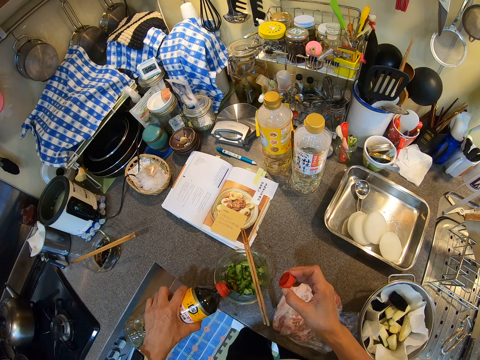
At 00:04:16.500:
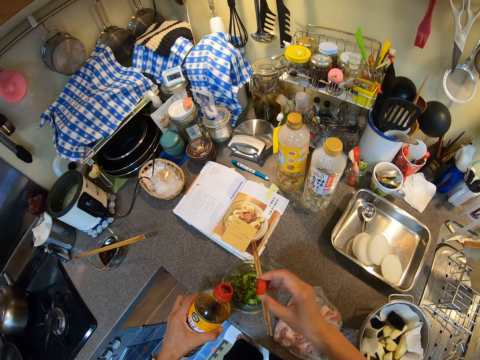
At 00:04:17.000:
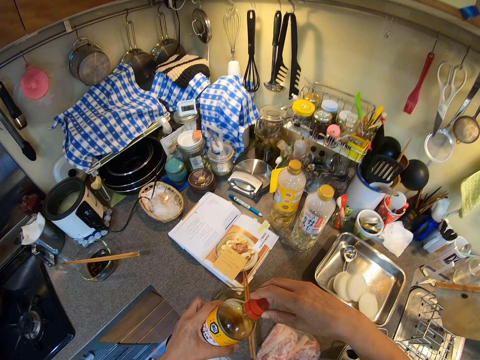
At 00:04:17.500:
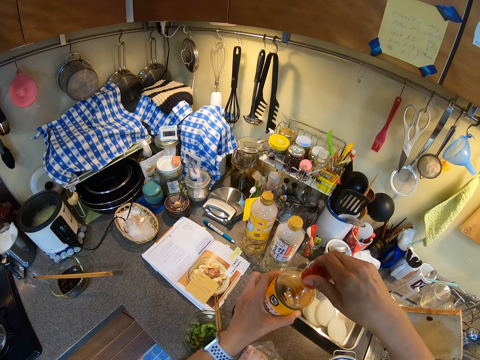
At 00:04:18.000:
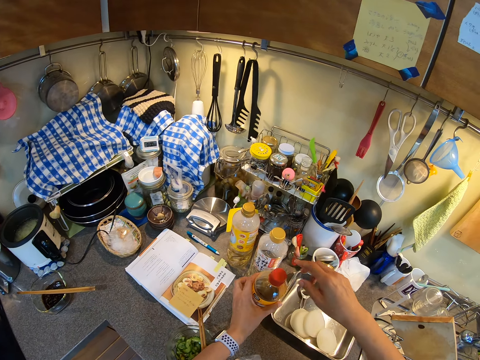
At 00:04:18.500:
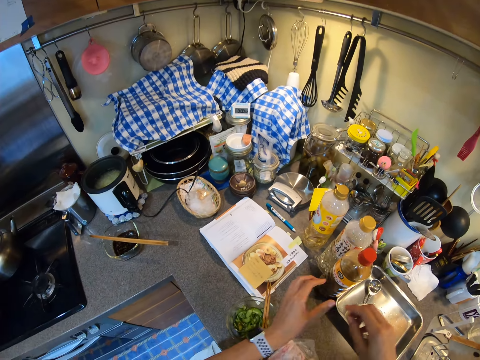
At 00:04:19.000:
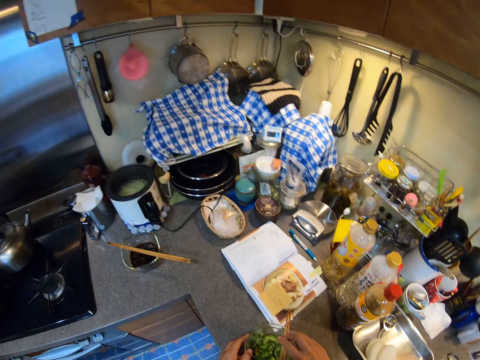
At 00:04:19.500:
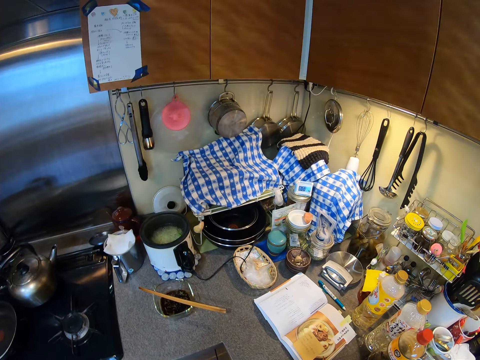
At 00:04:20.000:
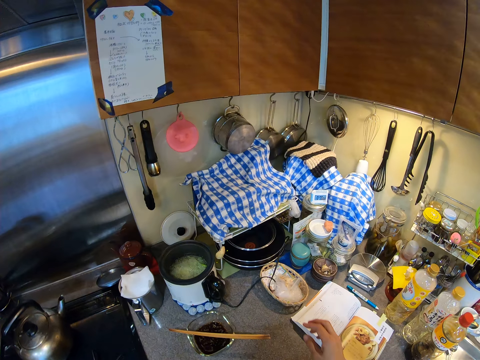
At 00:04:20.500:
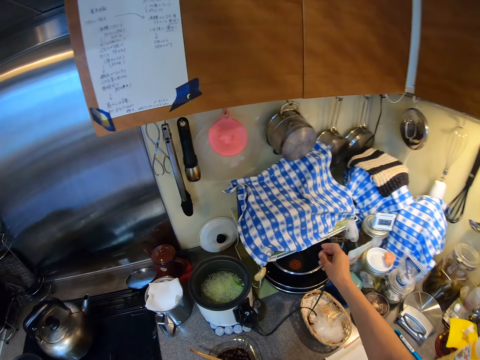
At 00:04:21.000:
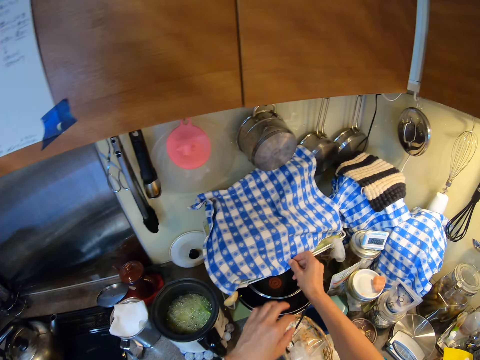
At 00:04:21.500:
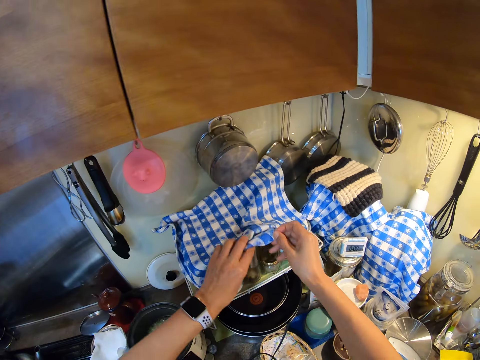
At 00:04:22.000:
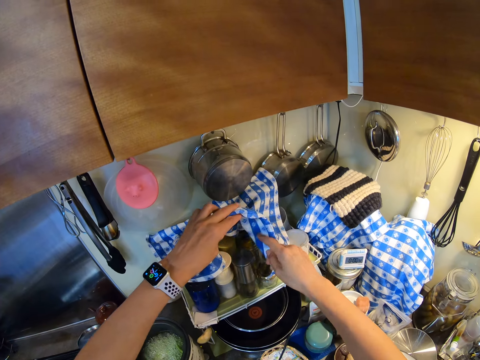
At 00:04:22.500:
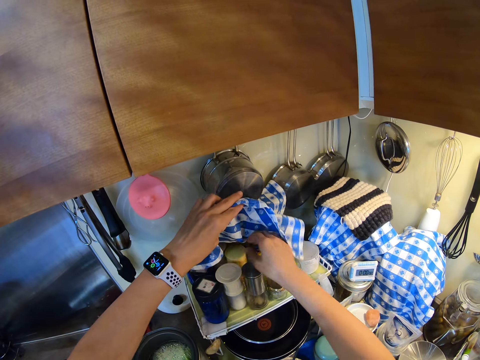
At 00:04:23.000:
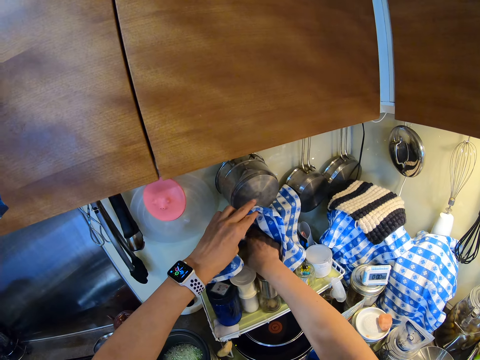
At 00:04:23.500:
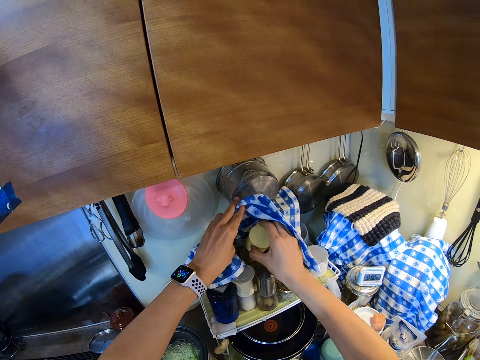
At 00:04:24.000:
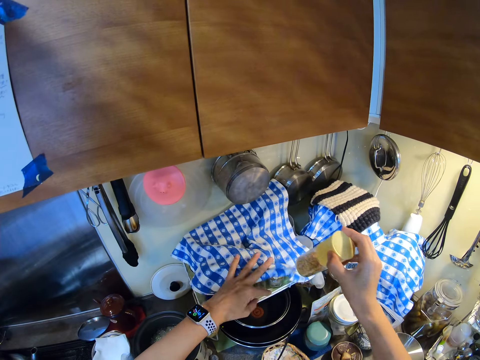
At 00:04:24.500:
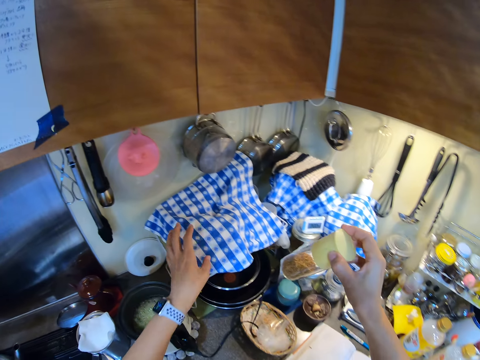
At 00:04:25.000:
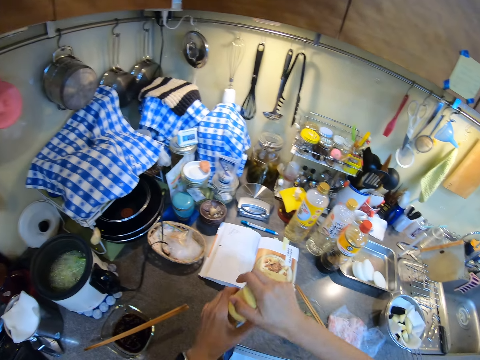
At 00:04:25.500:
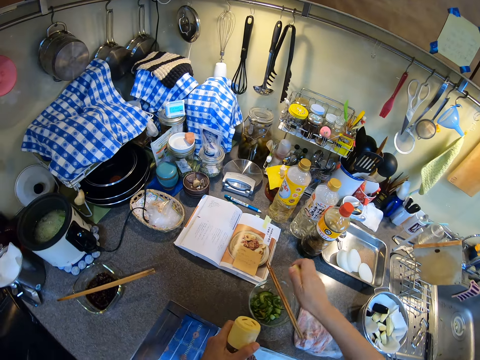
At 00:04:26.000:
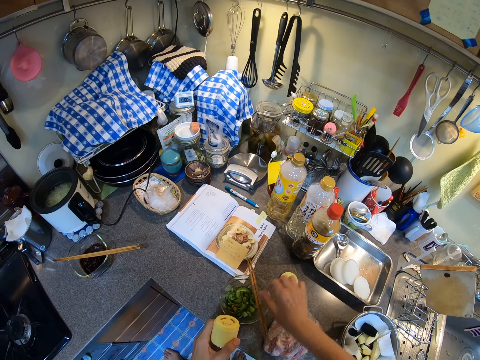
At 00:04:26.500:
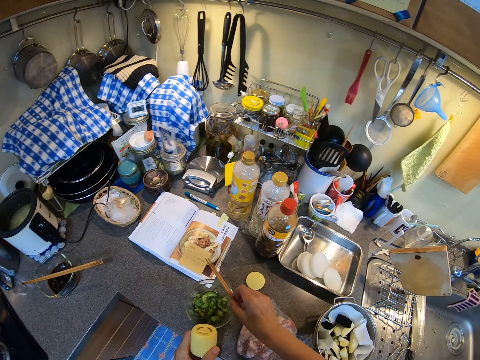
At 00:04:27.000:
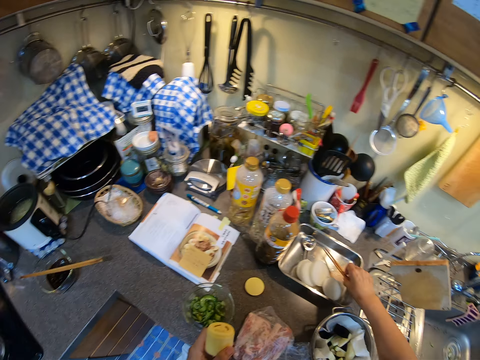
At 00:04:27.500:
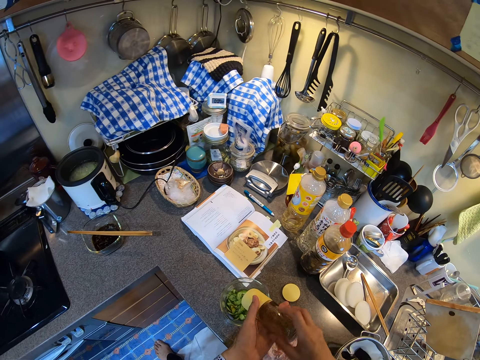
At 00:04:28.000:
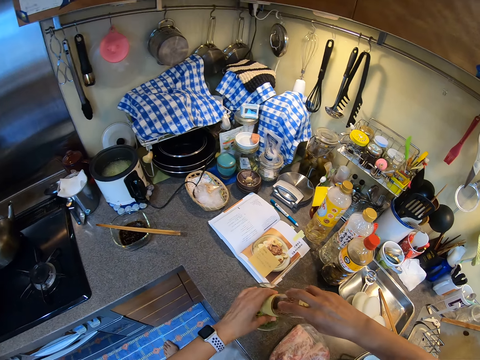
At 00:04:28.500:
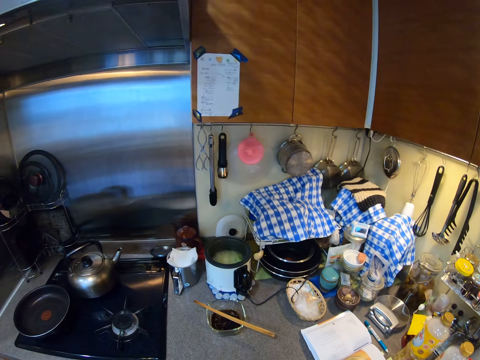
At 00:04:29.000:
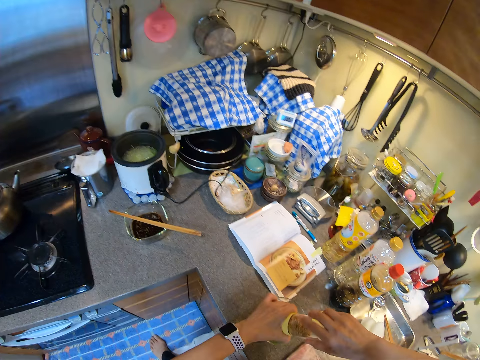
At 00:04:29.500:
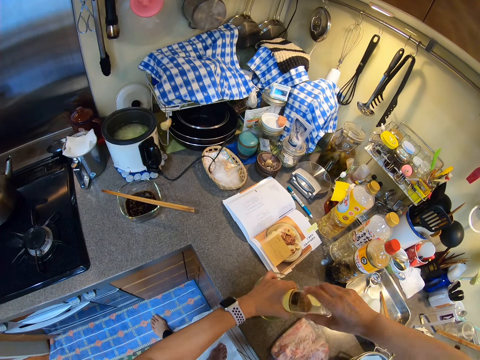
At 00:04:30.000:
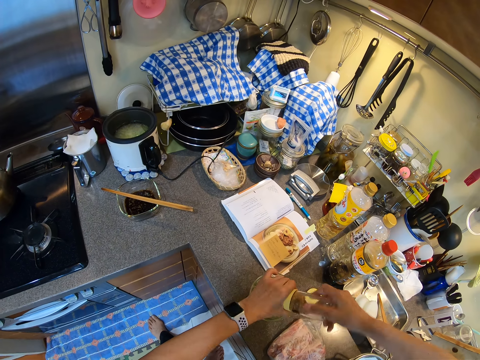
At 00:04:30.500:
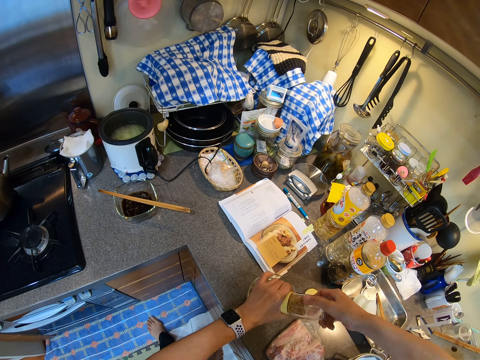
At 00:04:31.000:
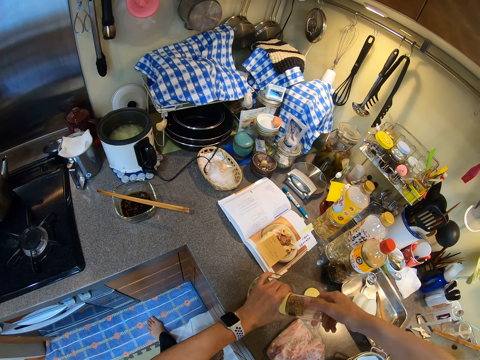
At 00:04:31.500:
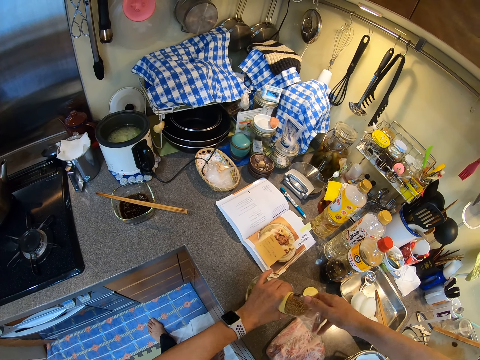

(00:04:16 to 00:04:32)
The camera wearer closes the bottle. They lift the bottle up. They position the bottle on the countertop. They hold the chopsticks. They hold the towel, lift their hand forward. They lift the towel up. They pick up a grinder or bottle. They remove the lid. They put the bottle down. They place the lid on the countertop. They move the chopsticks. They place the stick on the tray, lift the sticks up. They grind spices in the vegetables. They hold the bottle.

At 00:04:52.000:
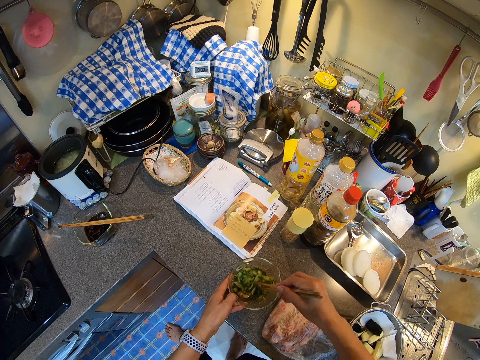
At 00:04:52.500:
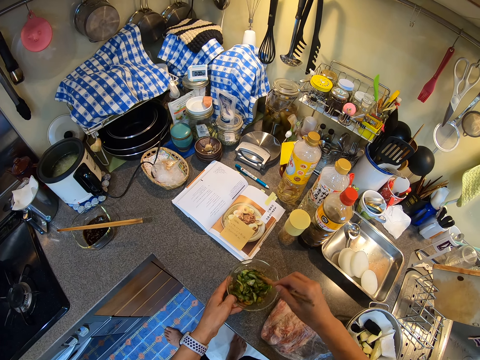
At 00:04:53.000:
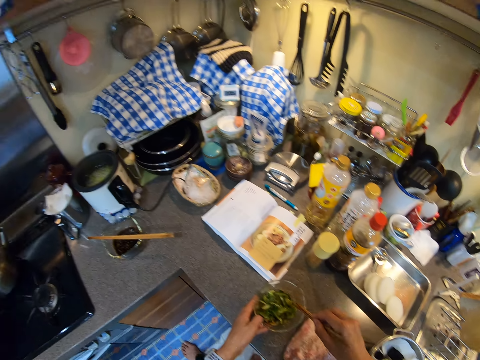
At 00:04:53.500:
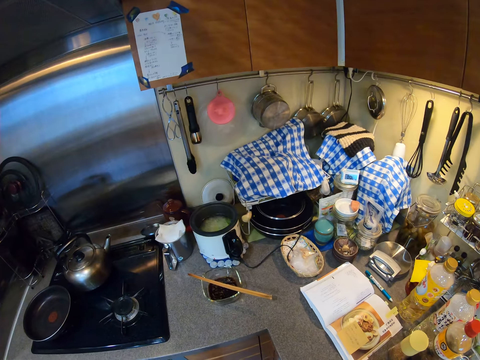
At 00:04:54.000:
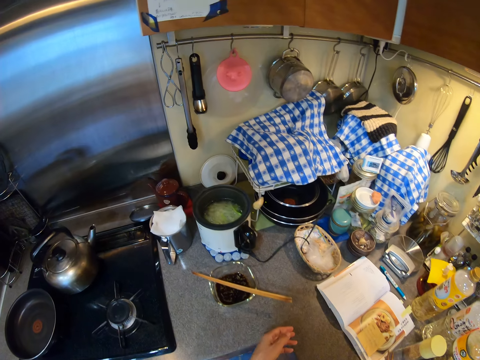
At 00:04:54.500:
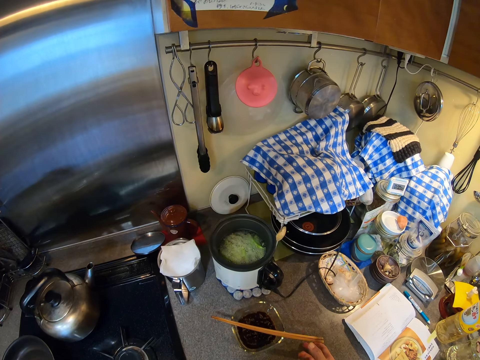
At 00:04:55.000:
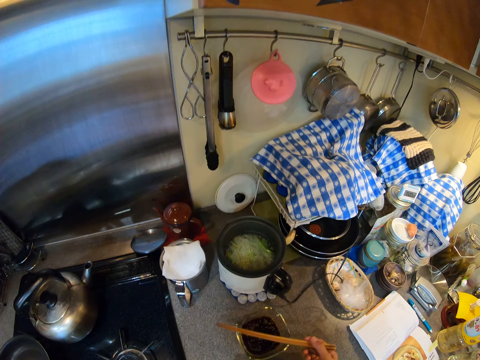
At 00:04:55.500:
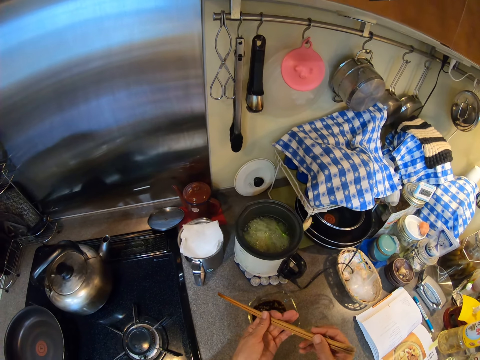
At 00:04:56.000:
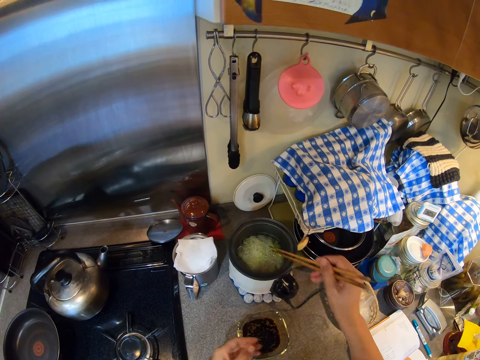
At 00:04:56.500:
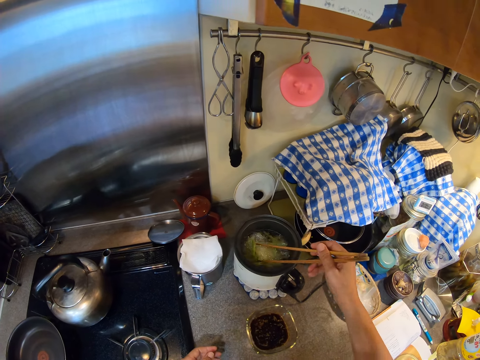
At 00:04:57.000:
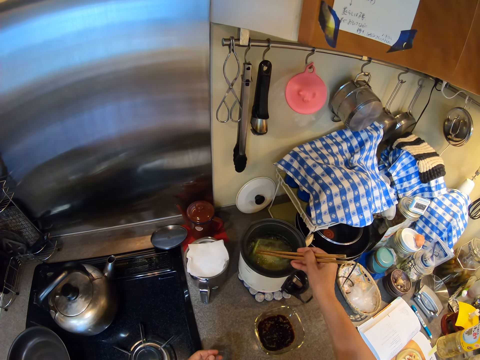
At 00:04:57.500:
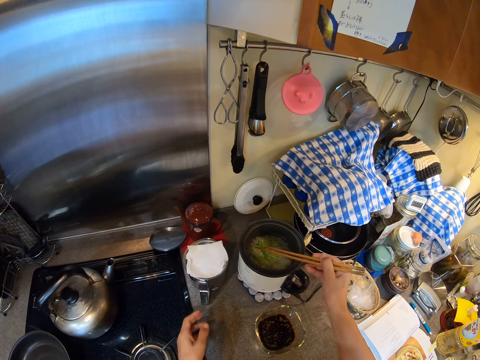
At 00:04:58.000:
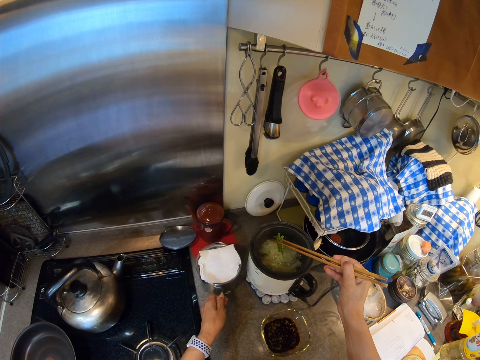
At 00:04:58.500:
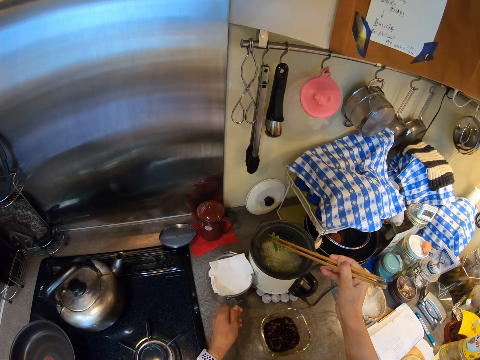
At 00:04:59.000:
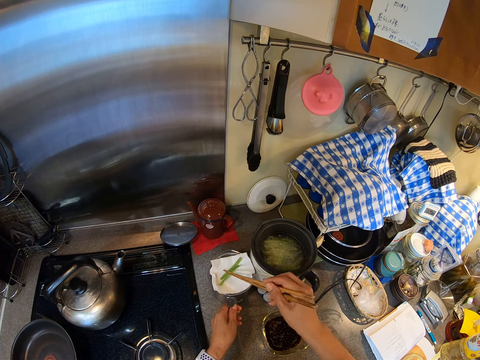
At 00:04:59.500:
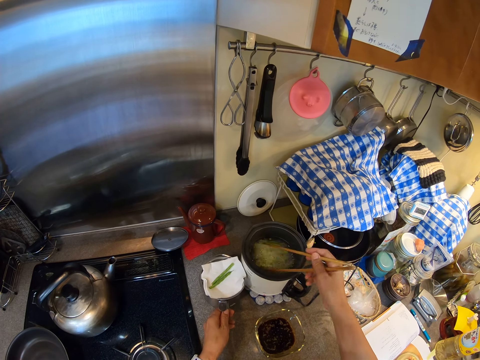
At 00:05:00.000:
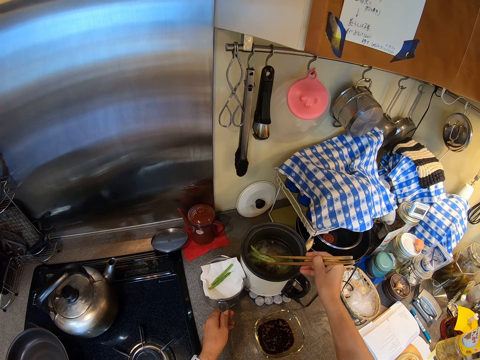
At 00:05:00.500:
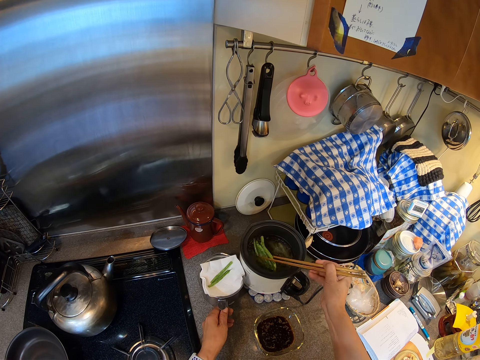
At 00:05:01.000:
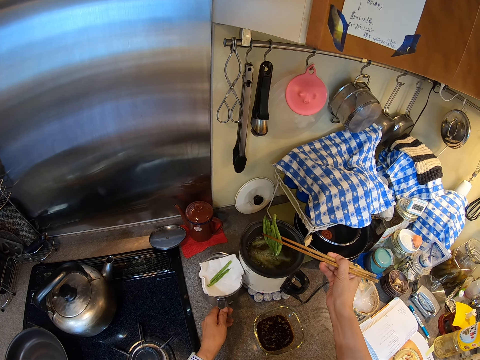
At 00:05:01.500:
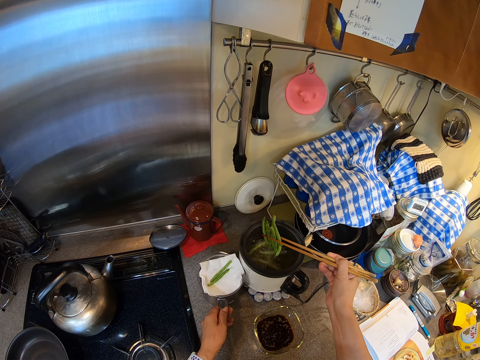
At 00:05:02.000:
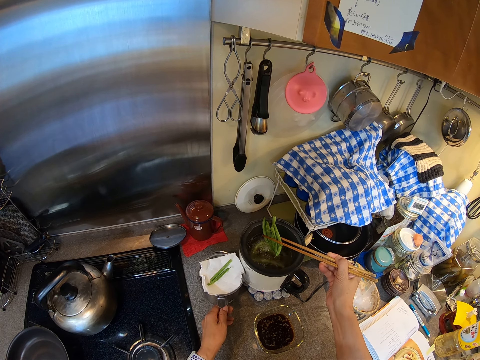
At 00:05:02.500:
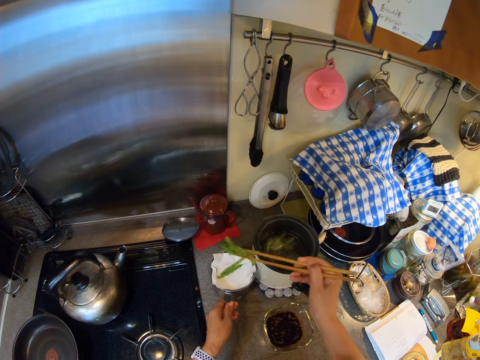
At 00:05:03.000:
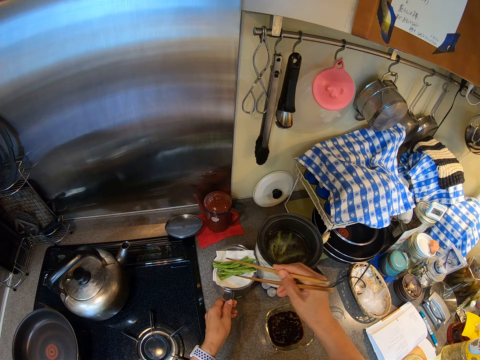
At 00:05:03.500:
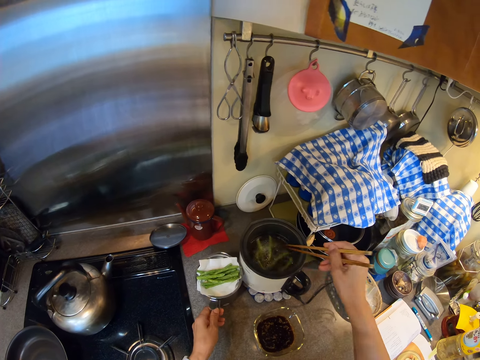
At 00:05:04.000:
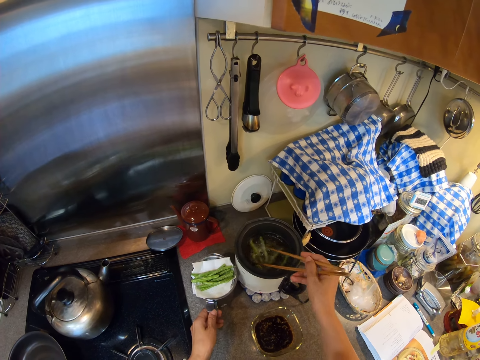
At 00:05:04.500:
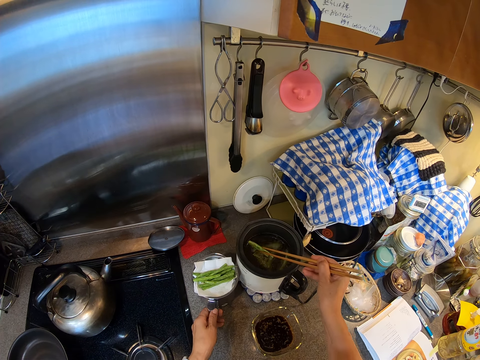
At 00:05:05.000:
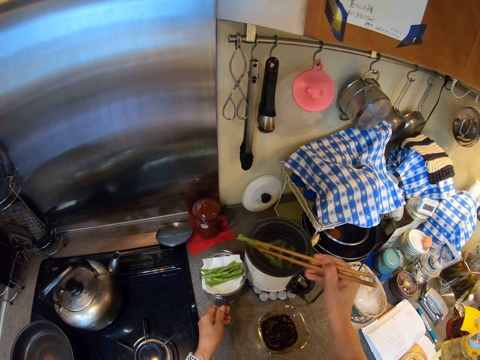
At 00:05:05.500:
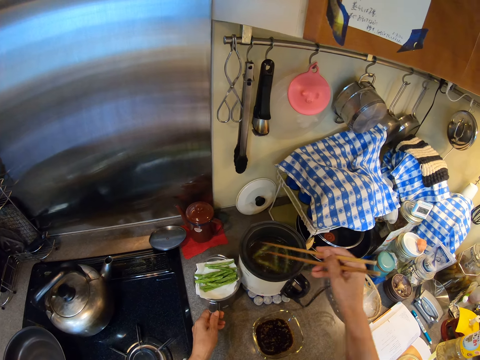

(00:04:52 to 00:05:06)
The camera wearer knocks the stick on the plate. They pick up the chopsticks on the bowl. They turn. They move their left hand. They hold the stick with both hands, move their right hand. They stir the food, the asparagus, in the deep fryer. They put the sticks in the pot, lift the sticks up. They pick up the asparagus with the chopsticks. They move the cup next to the deep fryer. They move their left hand forward. They drag the pot back, hold the pot. They place the asparagus on the paper towel. They place the asparagus in the pot.
